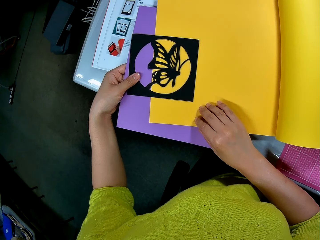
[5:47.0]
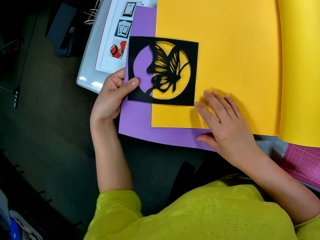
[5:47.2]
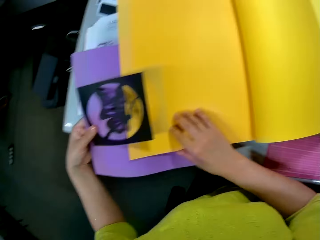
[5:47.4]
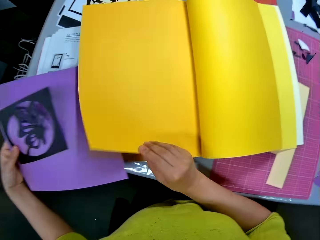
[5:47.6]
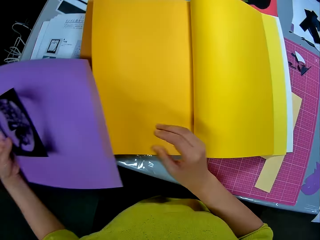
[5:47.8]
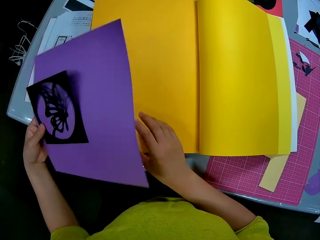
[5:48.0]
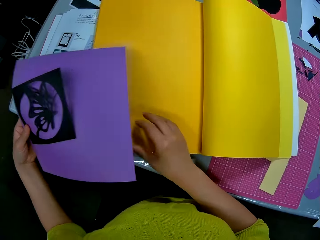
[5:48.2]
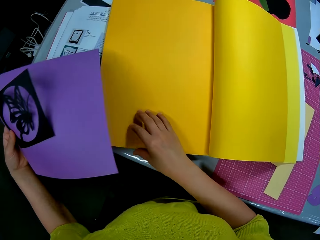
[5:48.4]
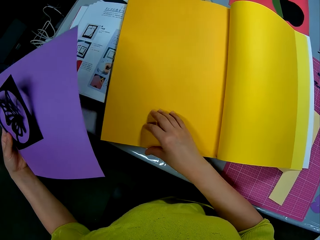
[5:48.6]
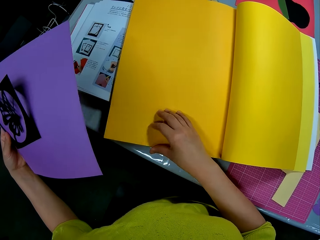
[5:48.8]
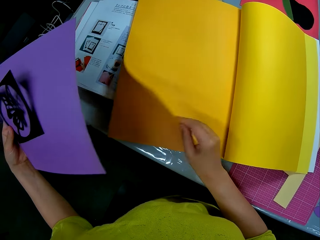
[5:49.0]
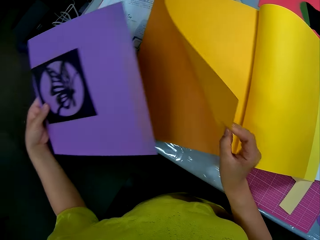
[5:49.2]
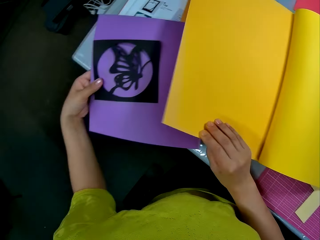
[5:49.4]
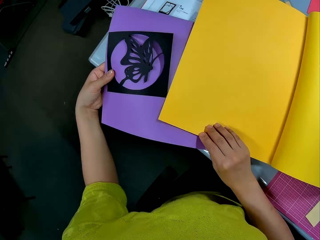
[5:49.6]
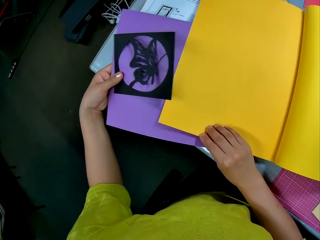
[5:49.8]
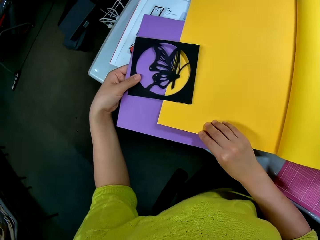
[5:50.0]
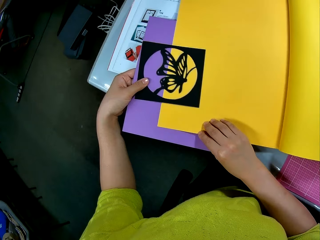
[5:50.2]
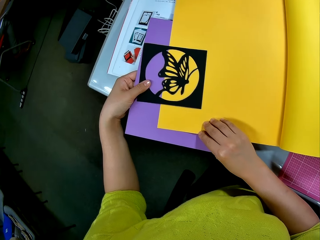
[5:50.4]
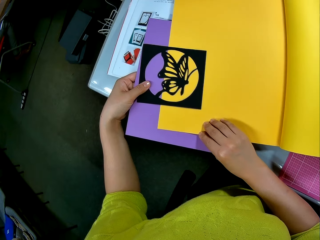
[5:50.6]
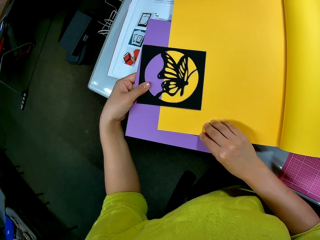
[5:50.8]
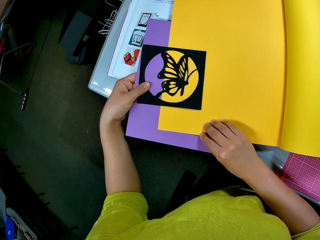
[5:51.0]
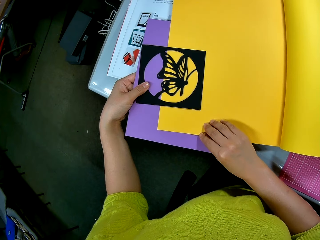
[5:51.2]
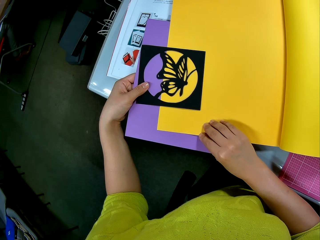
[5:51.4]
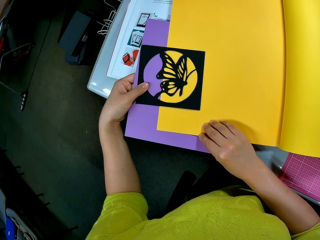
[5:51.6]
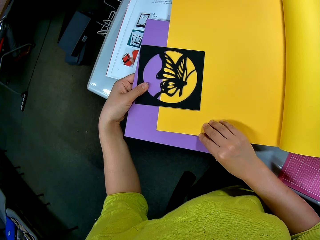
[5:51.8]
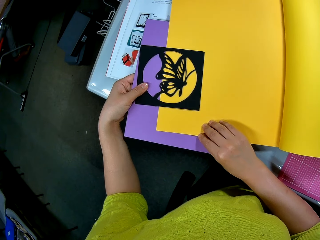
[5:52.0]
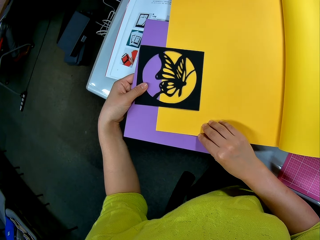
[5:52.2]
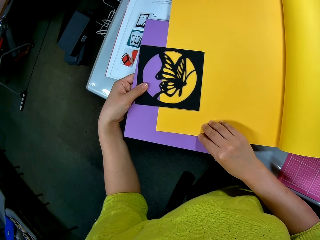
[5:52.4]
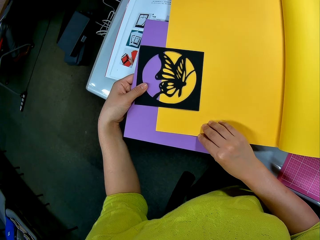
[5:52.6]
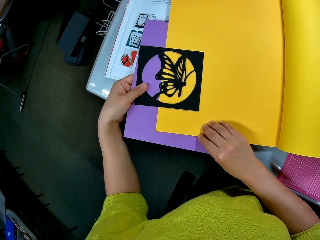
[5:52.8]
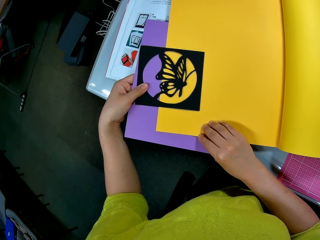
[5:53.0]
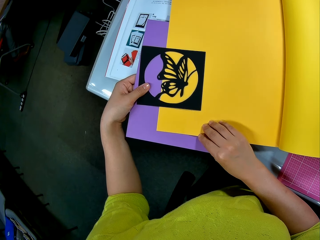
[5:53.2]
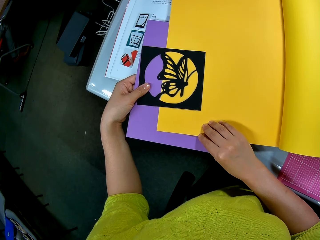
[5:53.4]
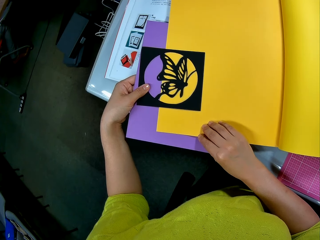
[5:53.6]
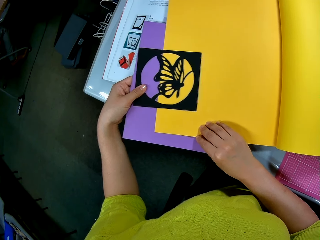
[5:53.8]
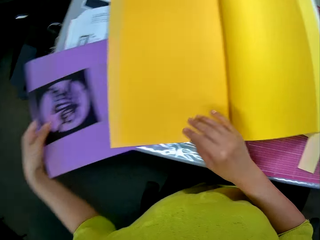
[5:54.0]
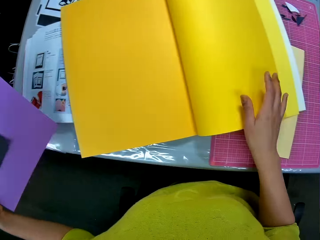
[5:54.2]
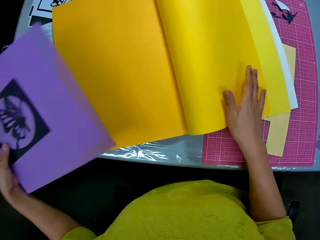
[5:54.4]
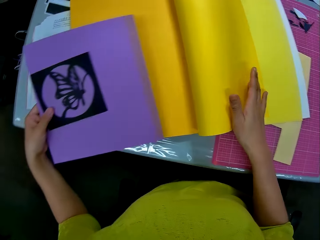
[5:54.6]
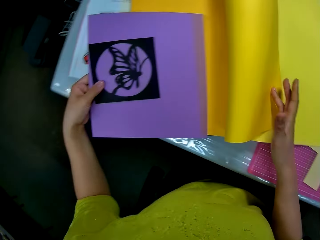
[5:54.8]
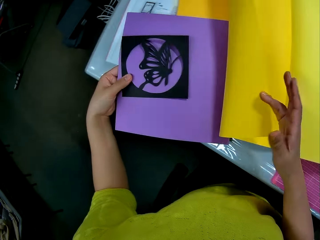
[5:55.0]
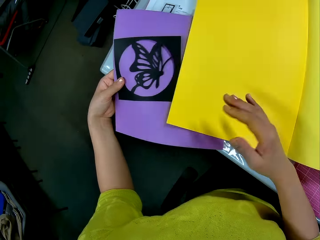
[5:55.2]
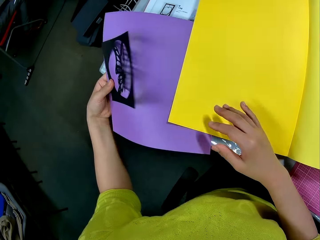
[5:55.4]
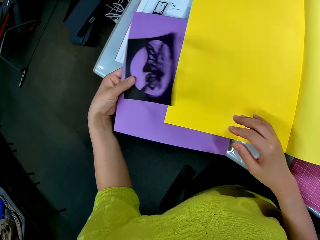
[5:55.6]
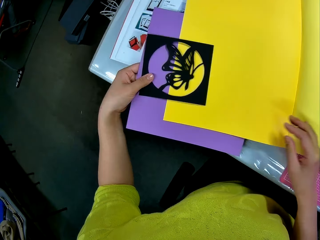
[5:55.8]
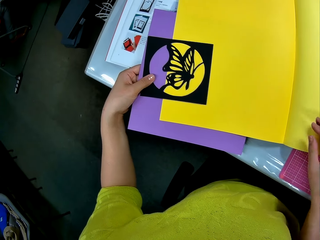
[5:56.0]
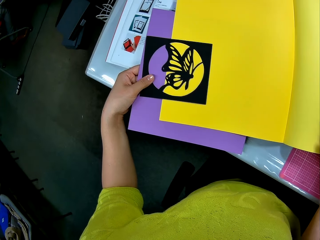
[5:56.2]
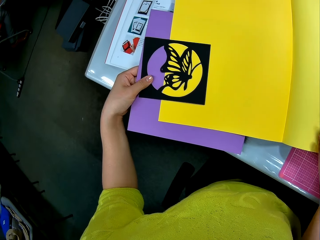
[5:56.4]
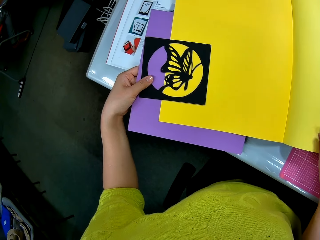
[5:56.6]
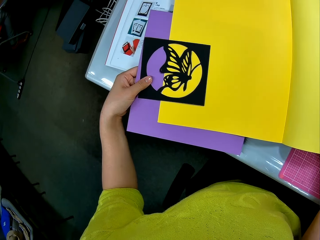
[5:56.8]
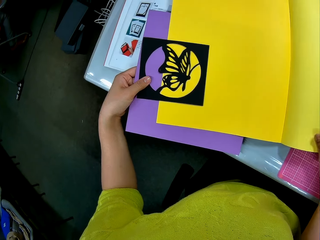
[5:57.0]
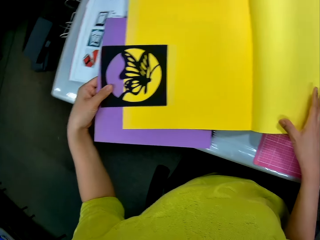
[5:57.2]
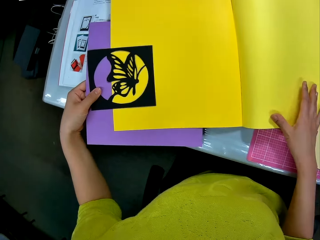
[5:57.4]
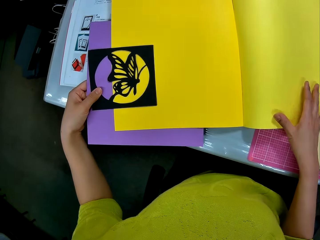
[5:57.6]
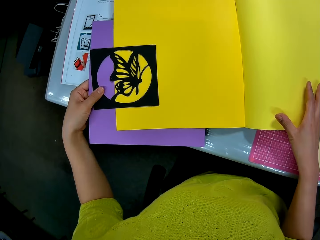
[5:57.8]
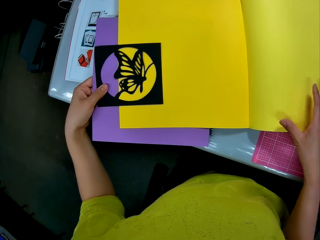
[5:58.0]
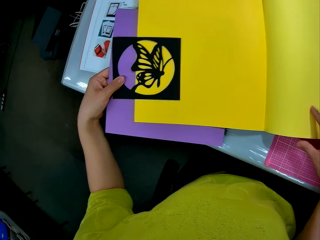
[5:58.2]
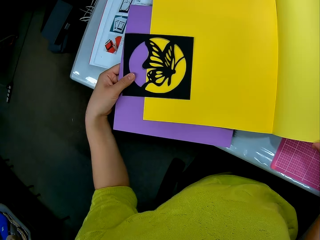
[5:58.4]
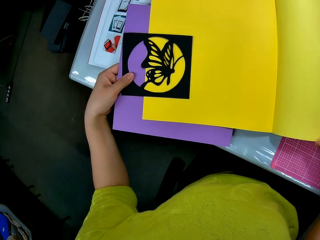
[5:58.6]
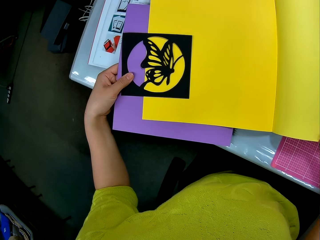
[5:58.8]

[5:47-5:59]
The camera wearer removes the purple cardboard and butterfly cutout in her left hand from the paper color book. She flips the page of the paper color book with her right hand. She puts the purple cardboard and butterfly cutout in her left hand on the paper color book. She lowers the paper color book page in her right hand on the purple cardboard in her left hand. She laps the butterfly cutout in her left hand on the paper color book page on the purple cardboard. She removes the purple cardboard and butterfly cutout in her left hand from the paper color book. She flips the page of the paper color book with her right hand. She puts the purple cardboard and butterfly cutout in her left hand on the paper color book. She flips the page of the paper color book over the purple cardboard with her right hand. She laps the butterfly cutout in her left hand on the paper color book page on the purple cardboard.

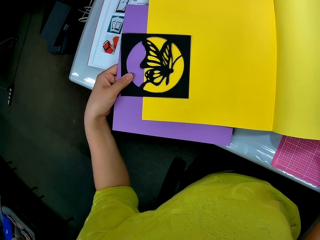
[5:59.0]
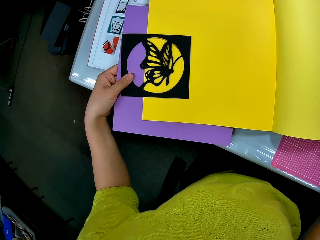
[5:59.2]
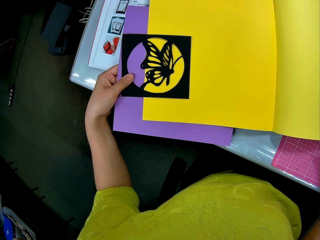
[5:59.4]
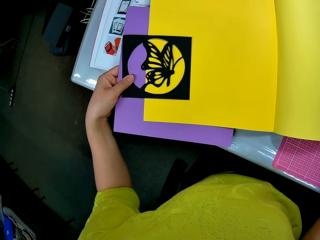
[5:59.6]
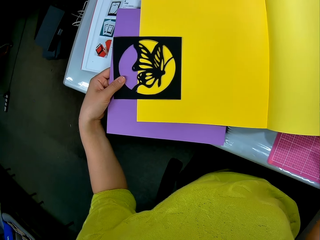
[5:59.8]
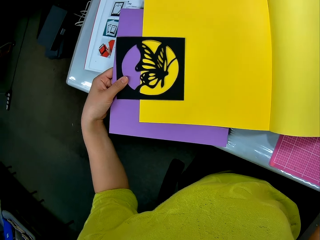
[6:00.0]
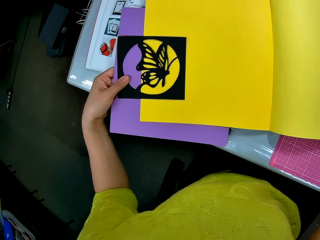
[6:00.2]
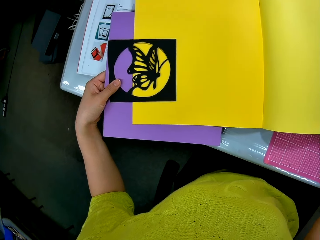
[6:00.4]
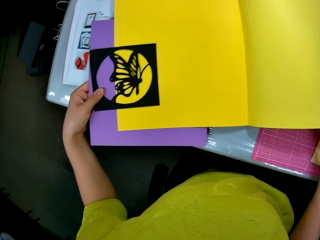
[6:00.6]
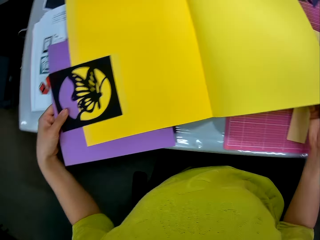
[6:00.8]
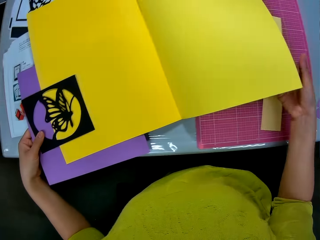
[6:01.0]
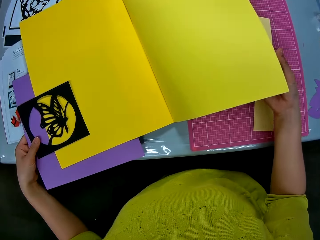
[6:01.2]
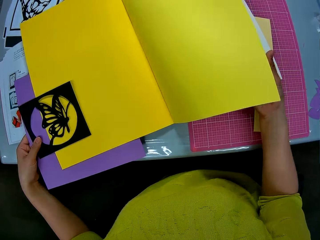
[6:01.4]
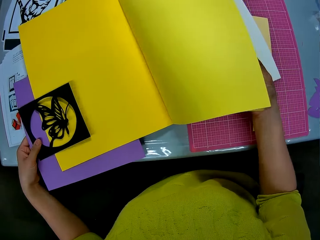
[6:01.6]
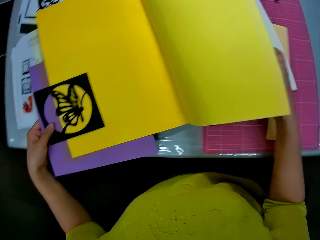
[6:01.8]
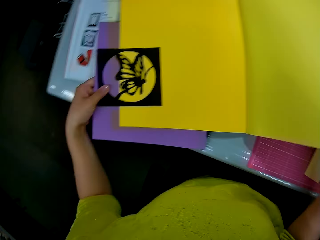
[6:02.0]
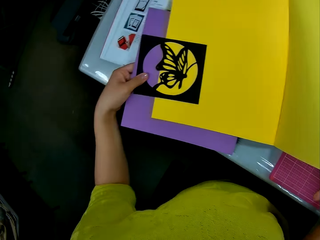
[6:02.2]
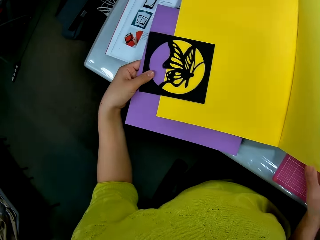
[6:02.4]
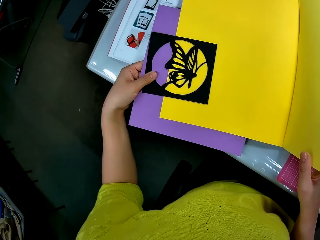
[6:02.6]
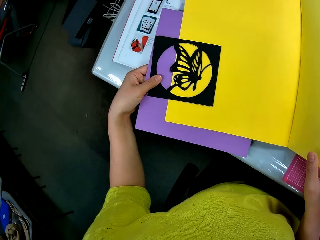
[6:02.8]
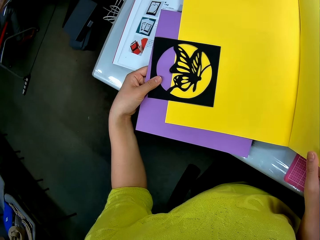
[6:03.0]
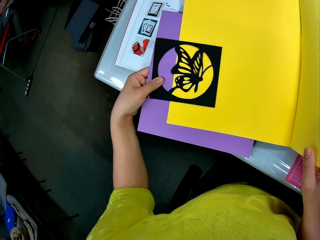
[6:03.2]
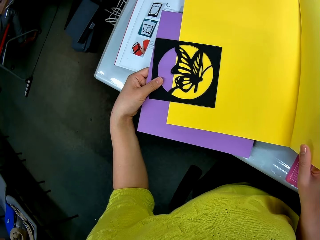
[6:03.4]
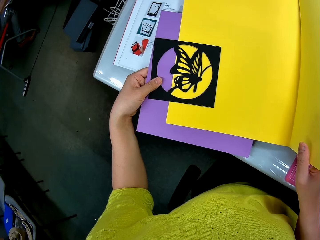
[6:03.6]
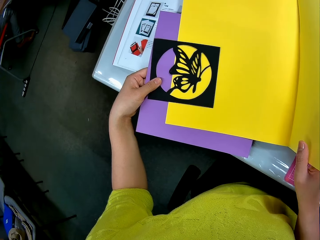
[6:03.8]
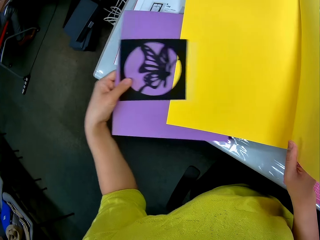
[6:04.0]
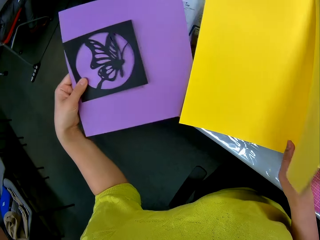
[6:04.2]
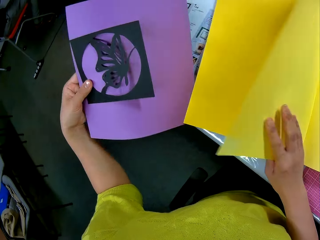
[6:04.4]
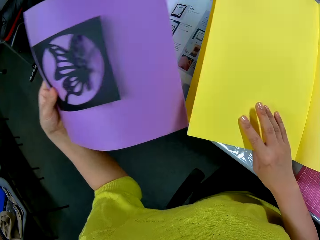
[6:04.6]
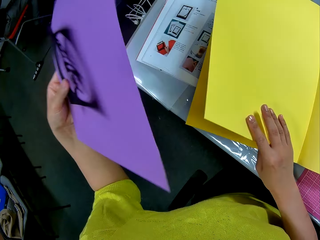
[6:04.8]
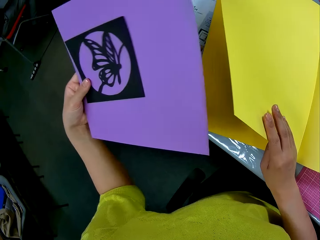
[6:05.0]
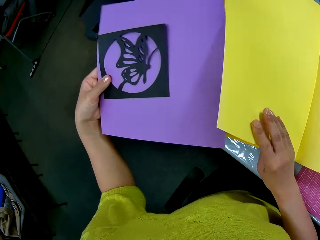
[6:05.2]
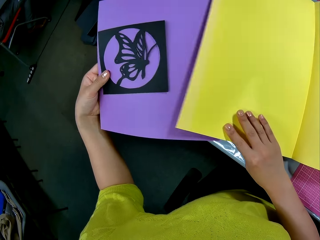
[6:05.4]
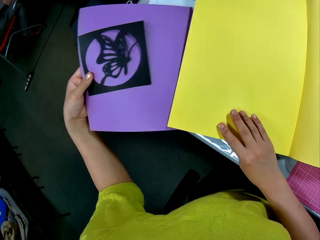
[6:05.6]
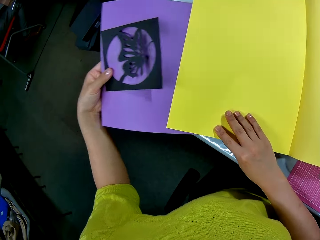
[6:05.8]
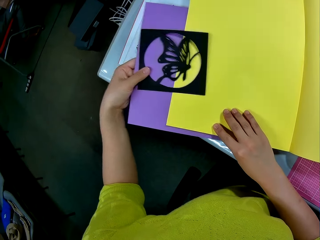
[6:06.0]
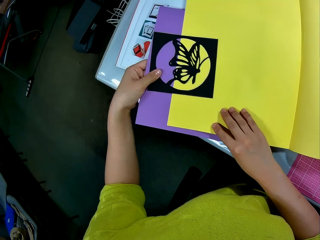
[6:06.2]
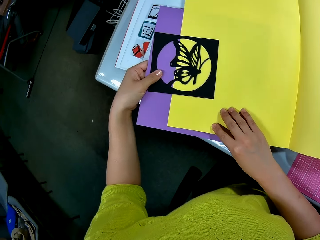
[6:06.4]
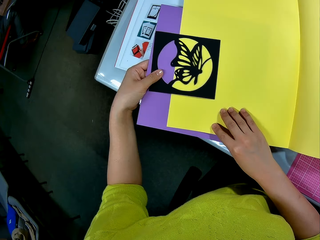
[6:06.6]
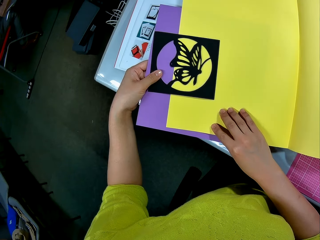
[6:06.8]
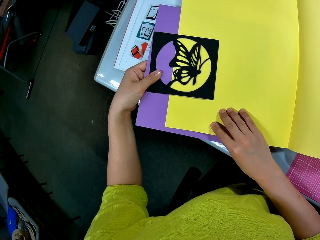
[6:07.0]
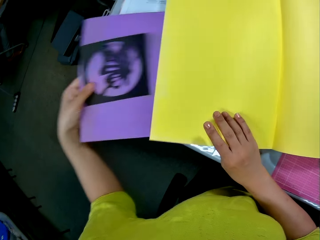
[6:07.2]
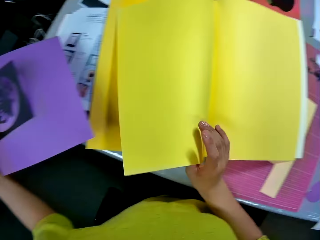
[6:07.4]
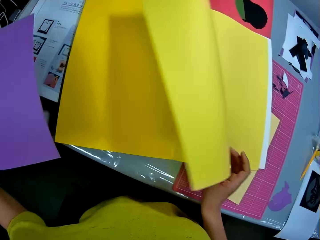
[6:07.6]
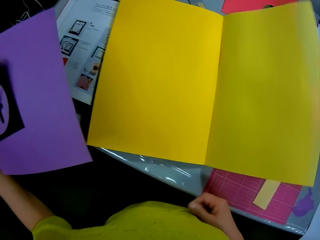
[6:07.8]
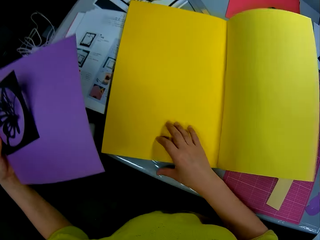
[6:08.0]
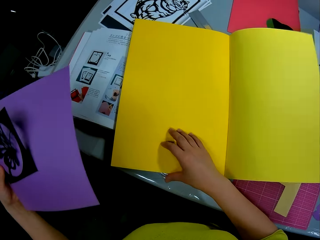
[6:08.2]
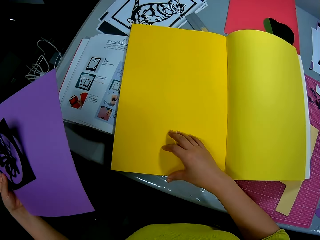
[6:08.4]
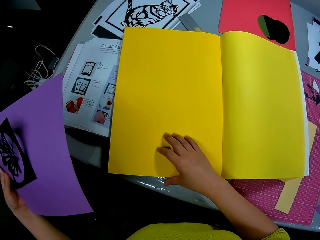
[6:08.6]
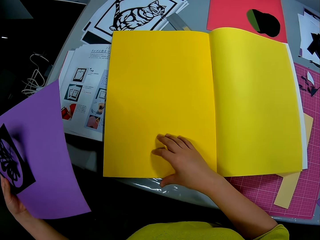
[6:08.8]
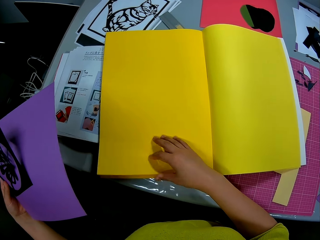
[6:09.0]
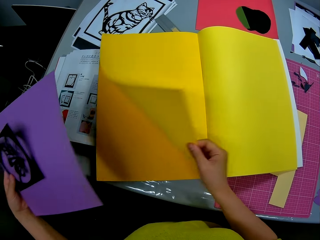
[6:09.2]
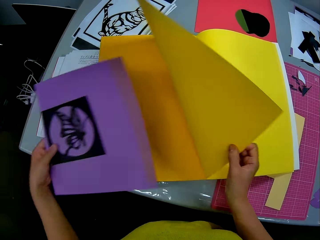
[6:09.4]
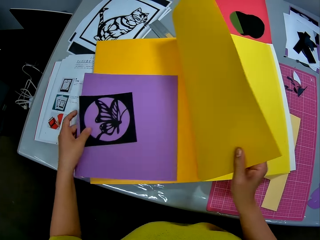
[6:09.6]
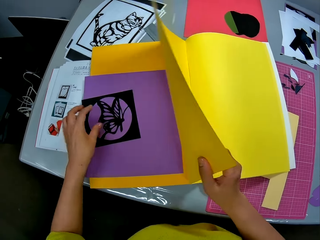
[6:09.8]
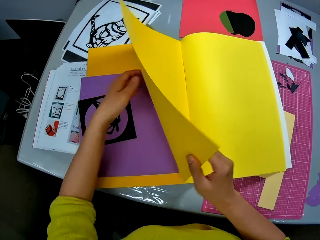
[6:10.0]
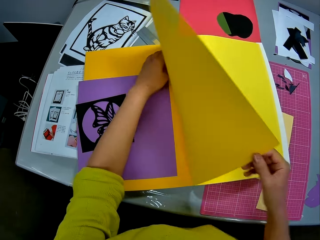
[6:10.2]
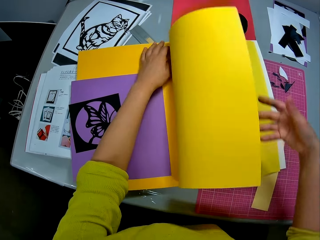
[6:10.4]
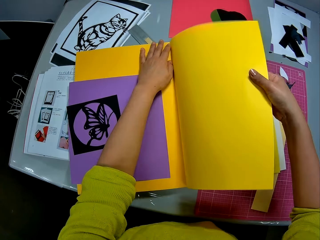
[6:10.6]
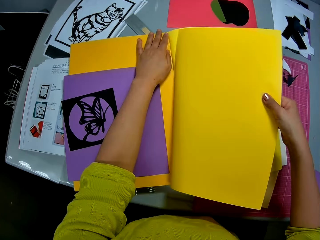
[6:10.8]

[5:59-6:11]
The camera wearer flips the page of the paper color book over the purple cardboard with her right hand. She removes the purple cardboard and butterfly cutout in her left hand from the paper color book. She puts the purple cardboard and butterfly cutout in her left hand on the paper color book. She lowers the paper color book page in her right hand on the purple cardboard in her left hand. She laps the butterfly cutout in her left hand on the paper color book page on the purple cardboard. She removes the purple cardboard and butterfly cutout in her left hand from the paper color book. She flips the pages of the paper color book over the purple cardboard with her right hand. She turns the page of the book. She puts the purple cardboard and butterfly cutout in her left hand on the paper color book. She tears out a page of the paper color book with her right hand.
